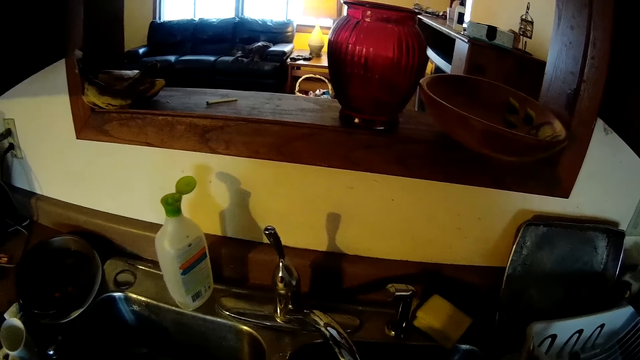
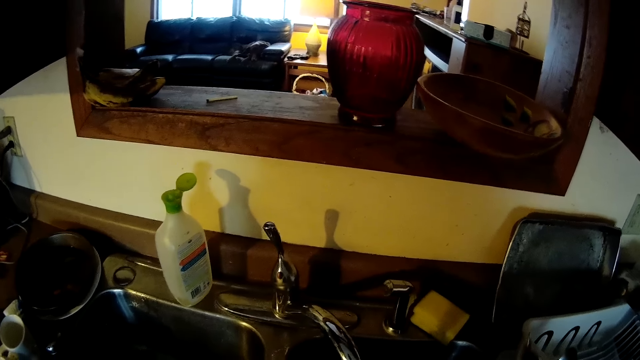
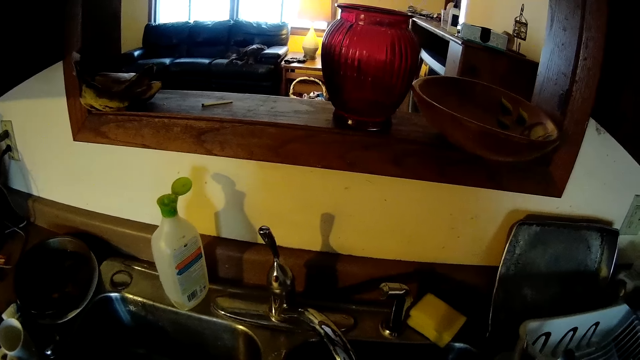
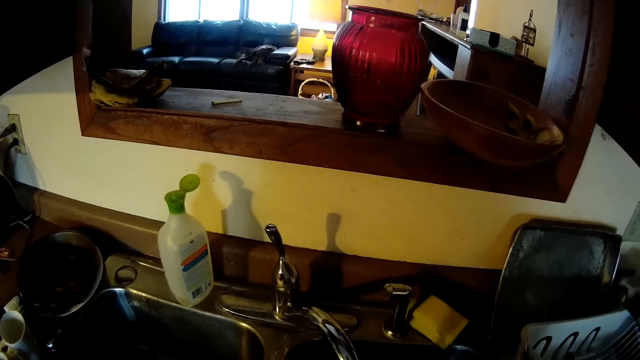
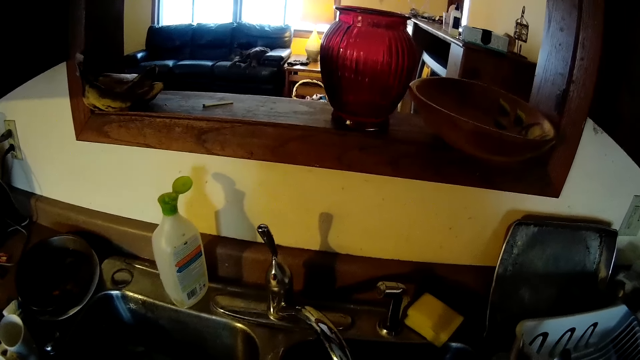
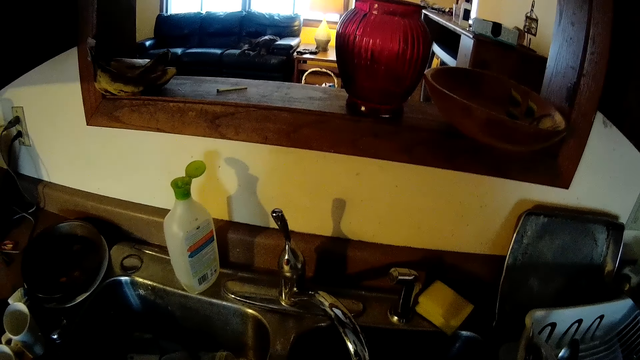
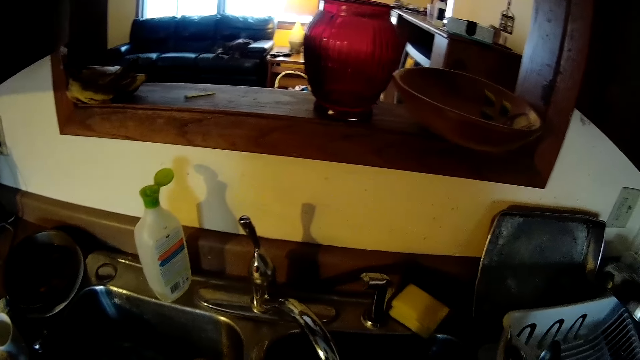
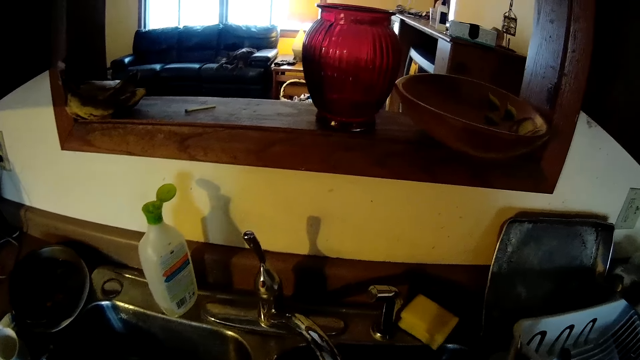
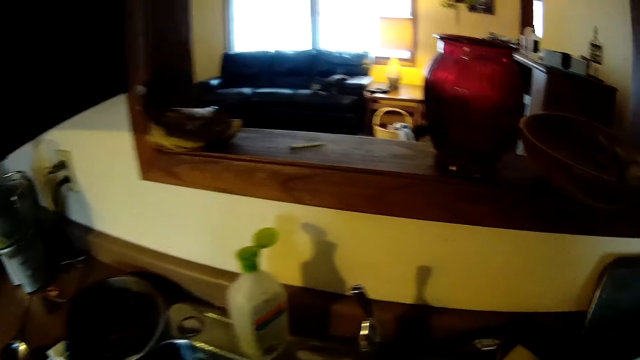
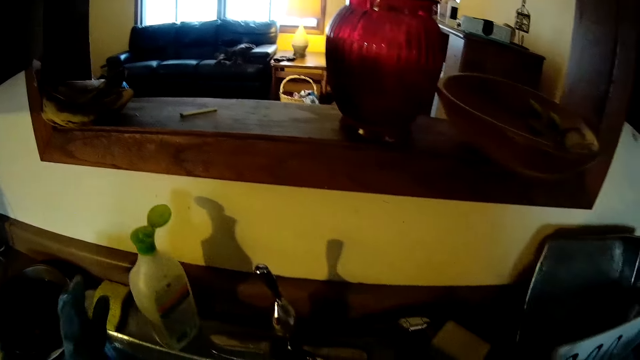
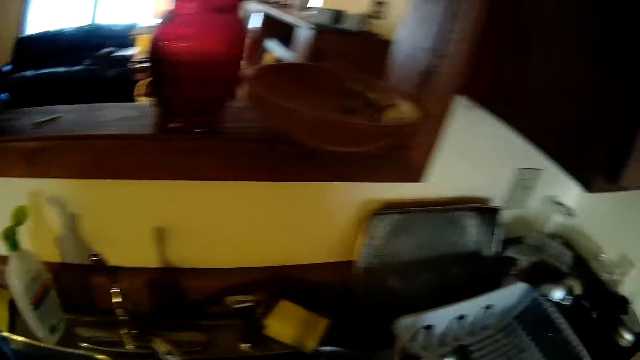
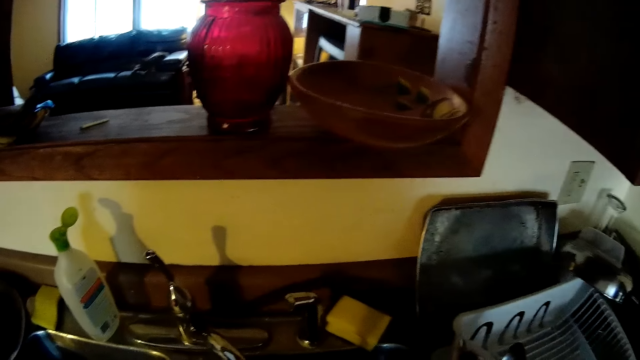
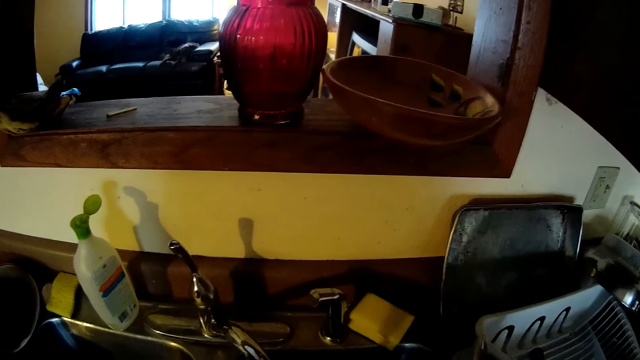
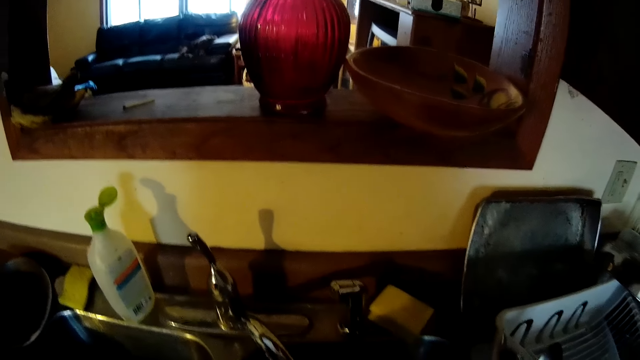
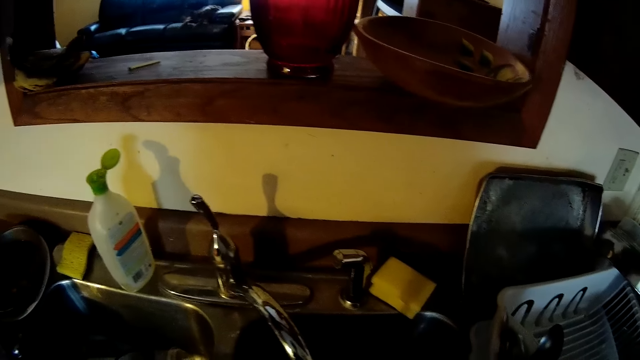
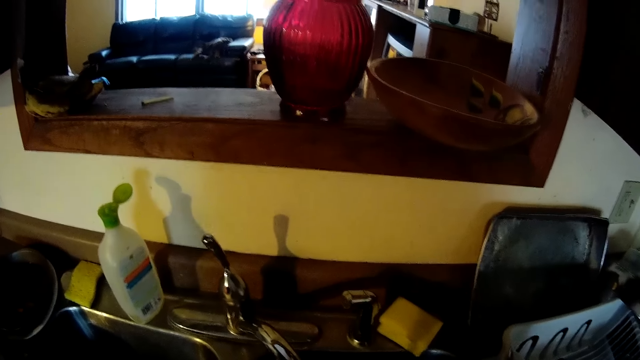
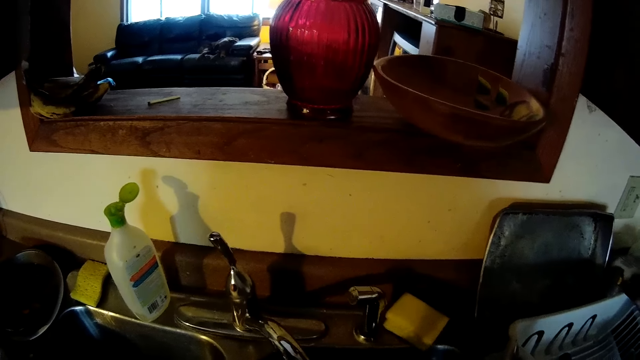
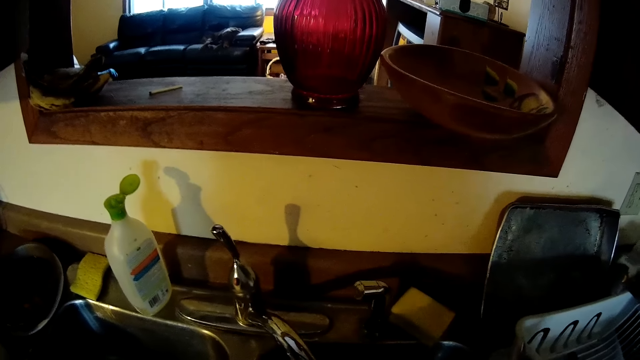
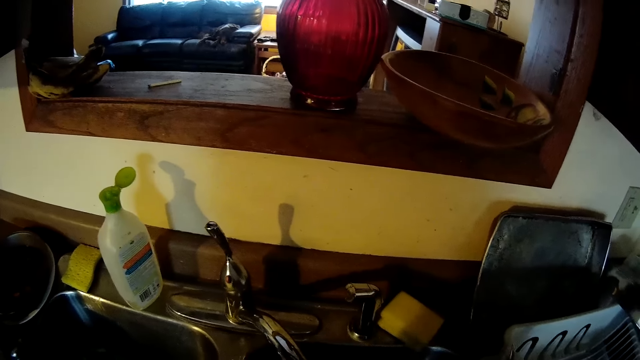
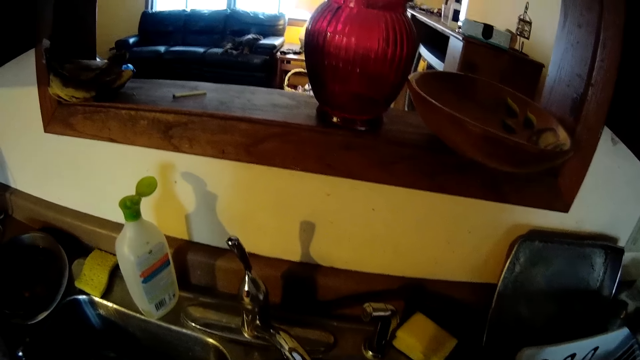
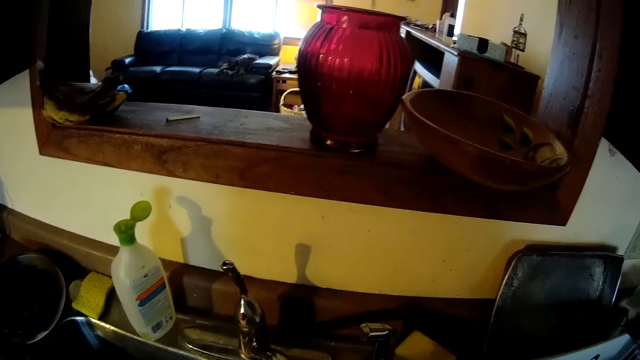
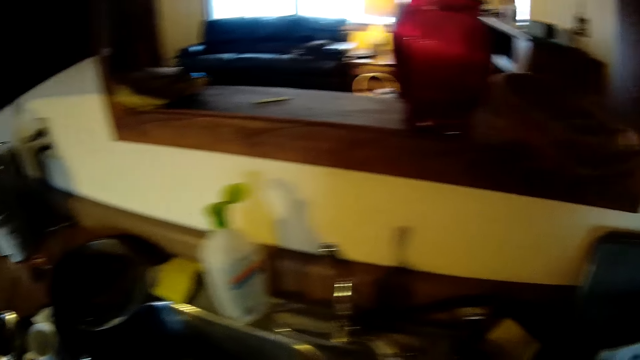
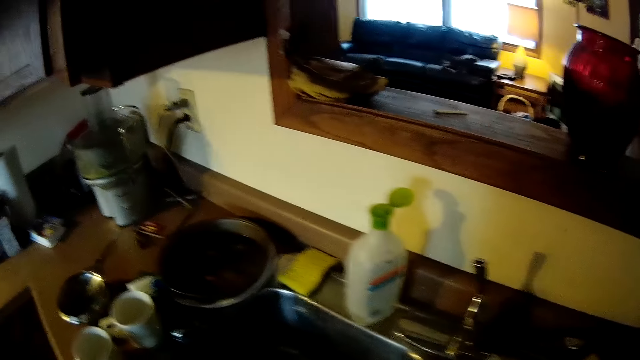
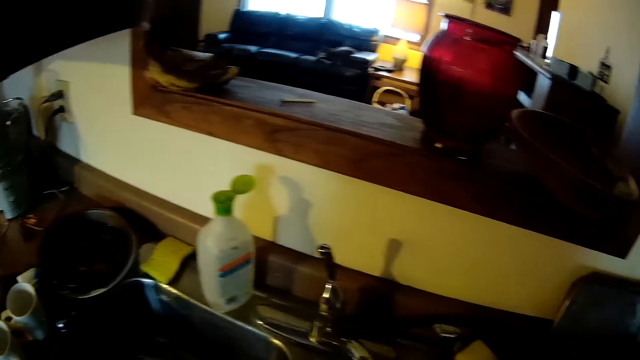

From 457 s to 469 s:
The camera wearer does something. She drops the sponge on the sink with her left hand.

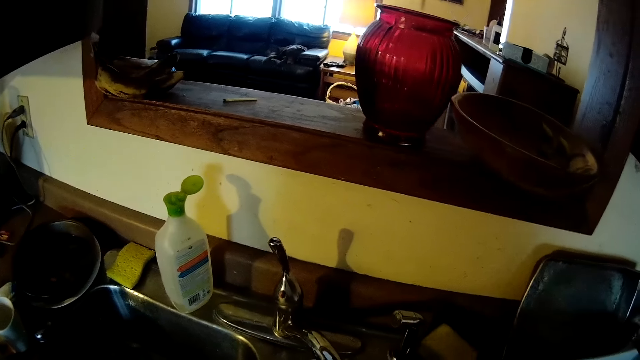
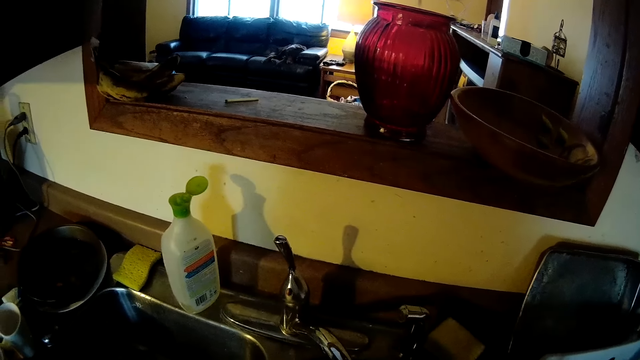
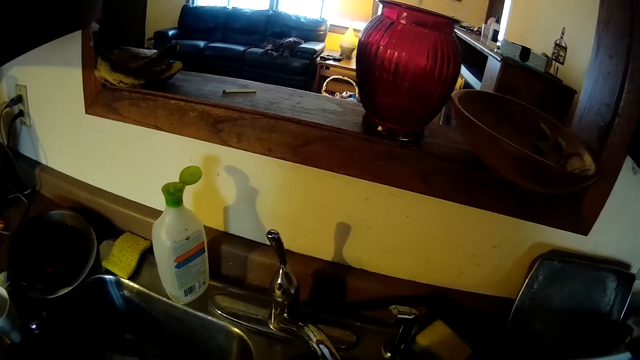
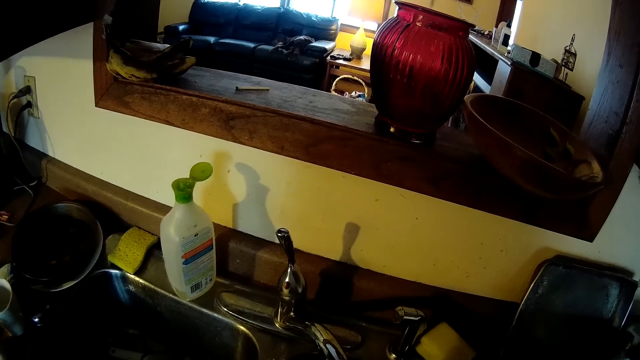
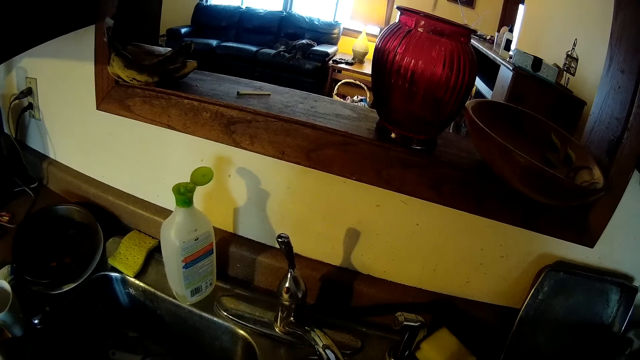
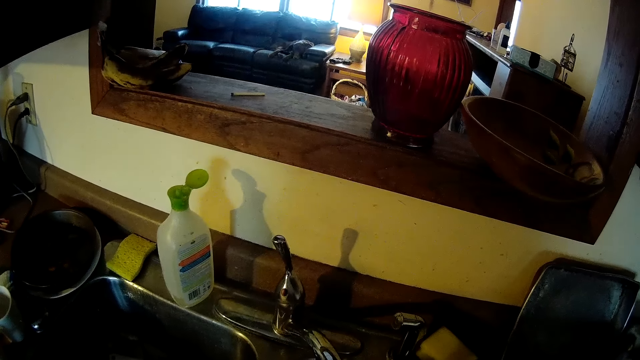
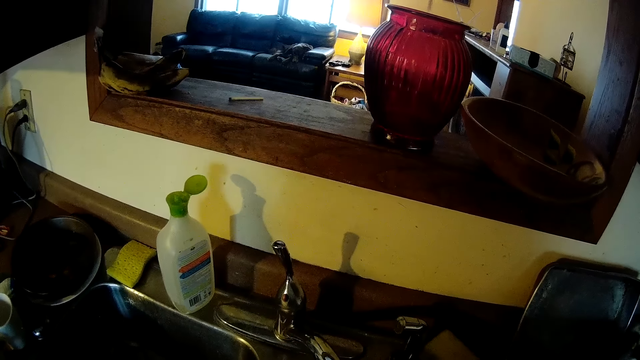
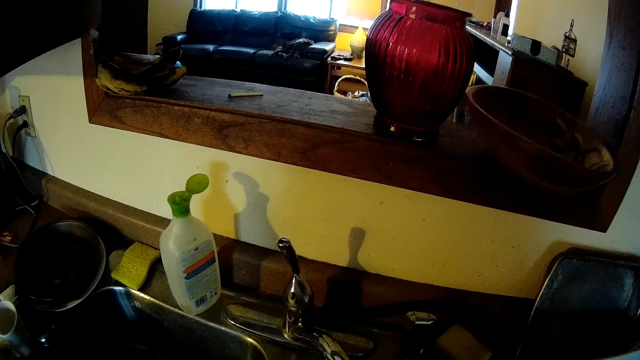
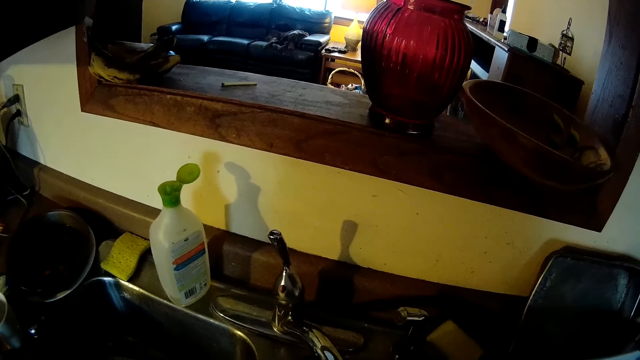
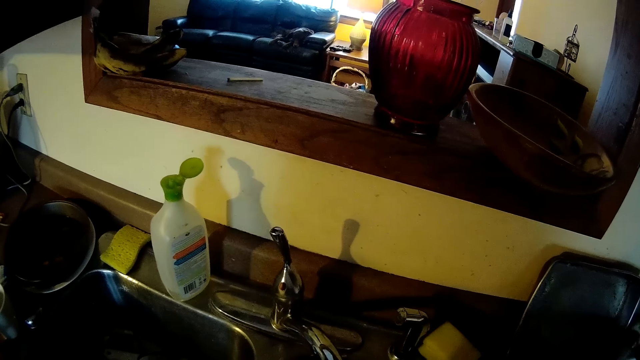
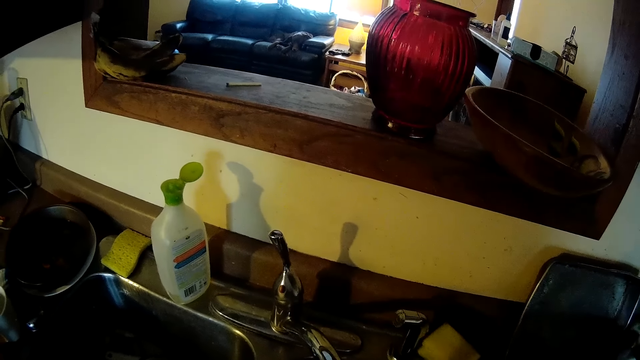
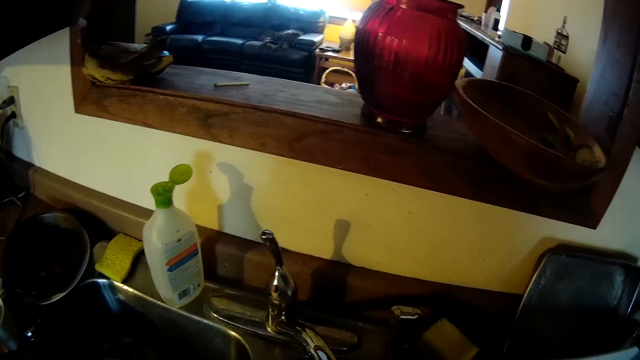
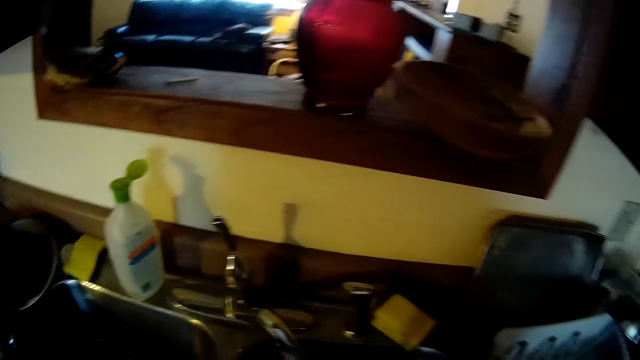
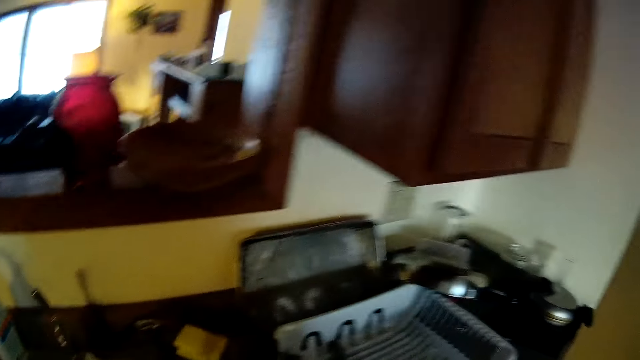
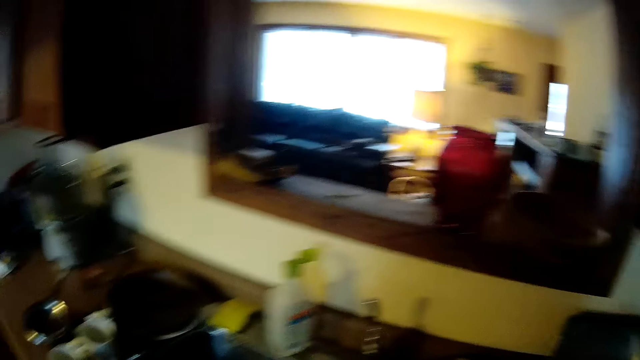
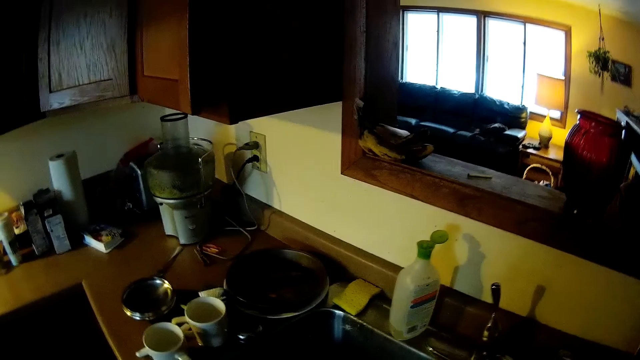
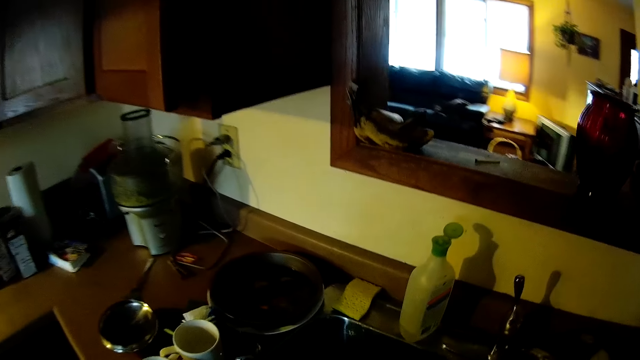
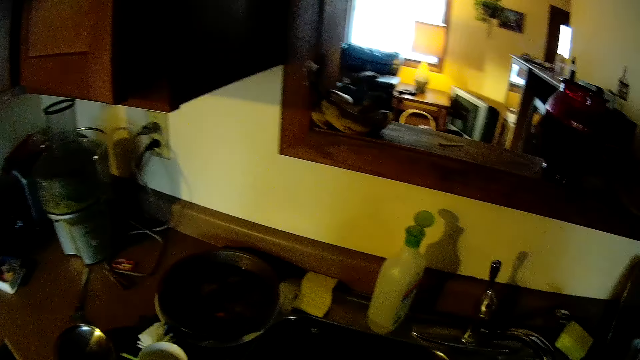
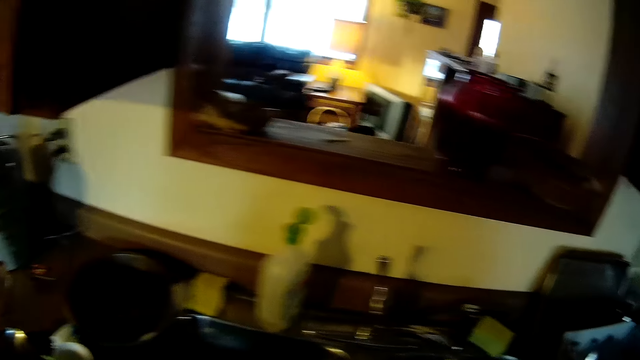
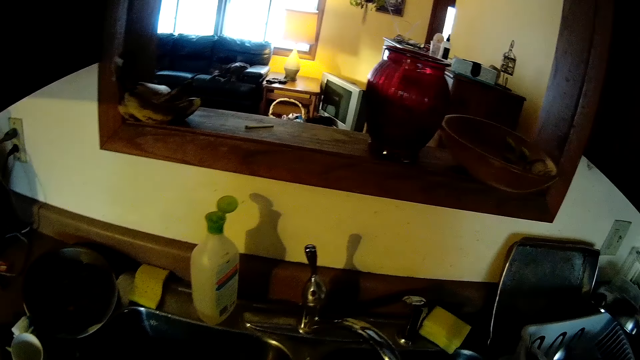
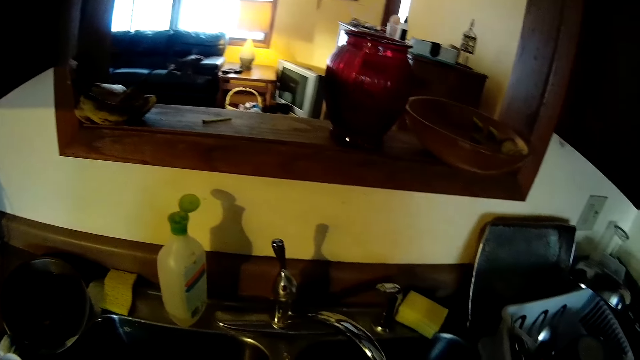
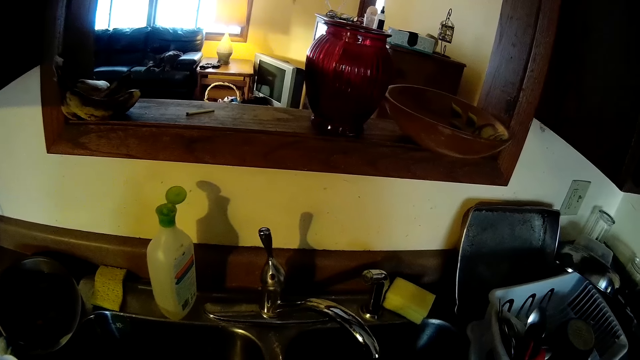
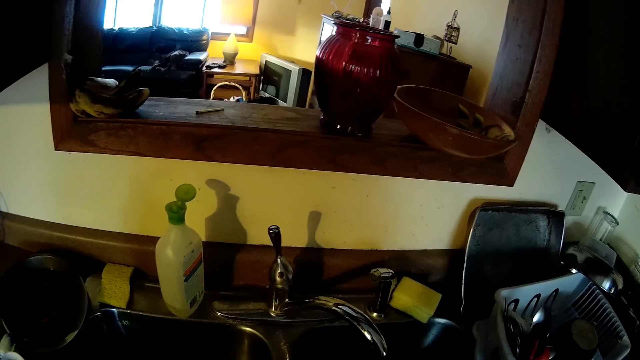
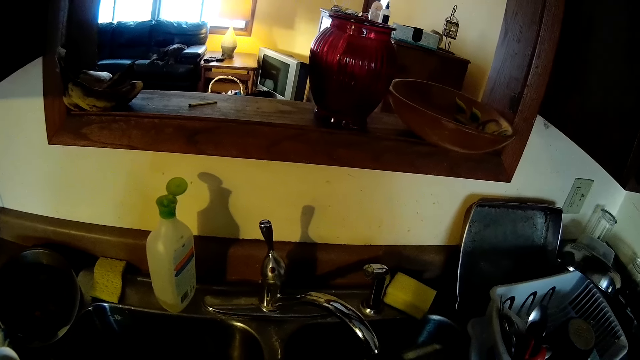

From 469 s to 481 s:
The camera wearer looks around.
